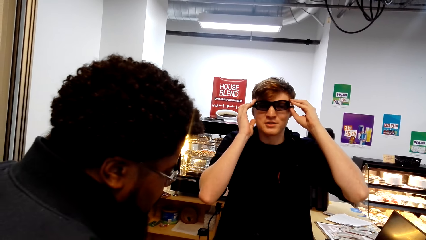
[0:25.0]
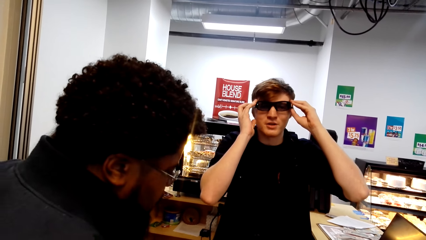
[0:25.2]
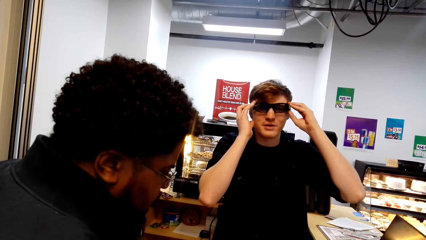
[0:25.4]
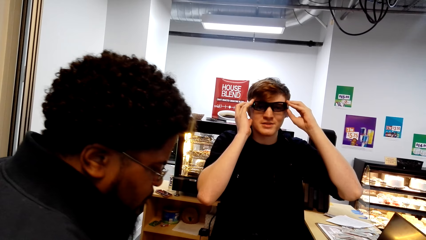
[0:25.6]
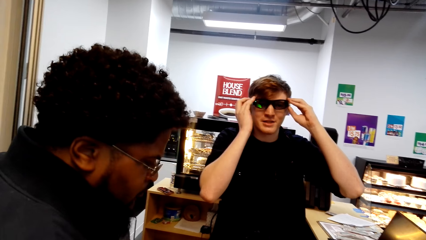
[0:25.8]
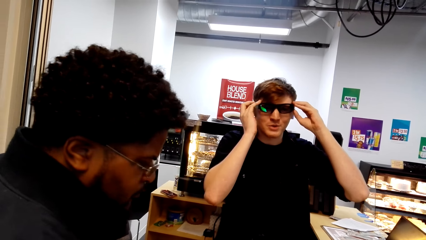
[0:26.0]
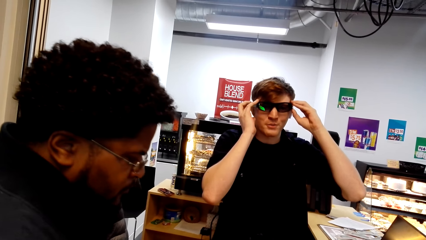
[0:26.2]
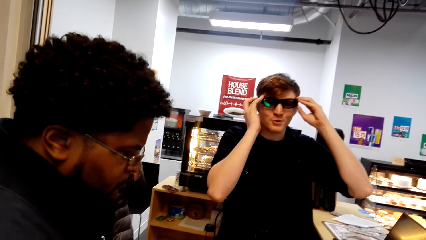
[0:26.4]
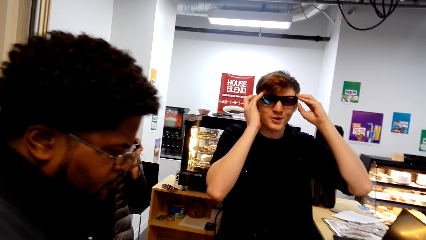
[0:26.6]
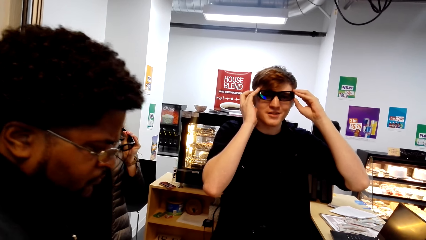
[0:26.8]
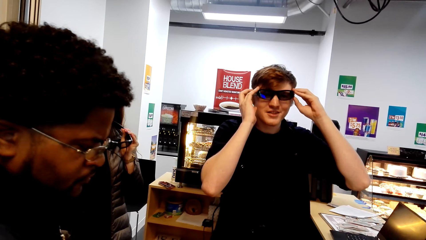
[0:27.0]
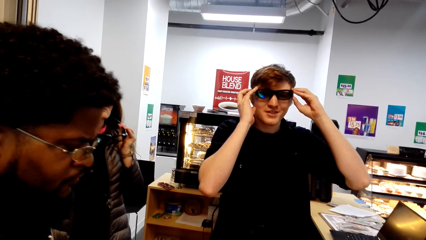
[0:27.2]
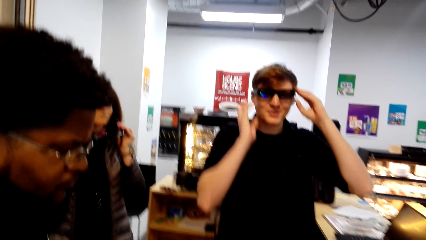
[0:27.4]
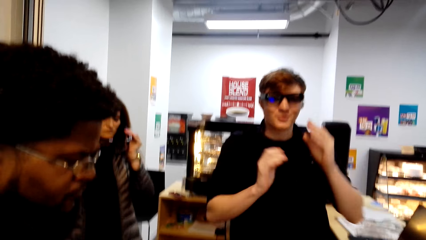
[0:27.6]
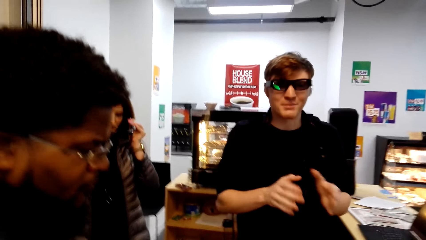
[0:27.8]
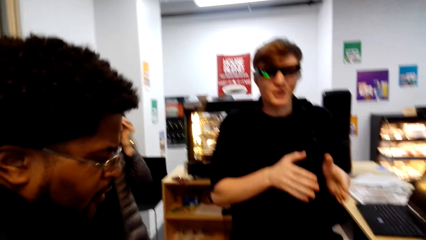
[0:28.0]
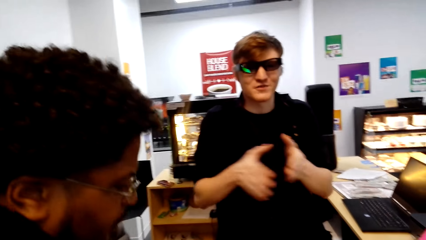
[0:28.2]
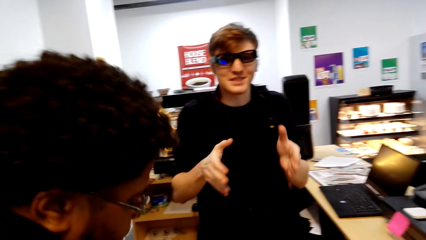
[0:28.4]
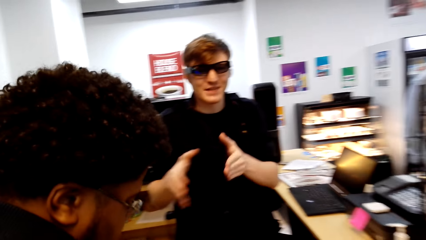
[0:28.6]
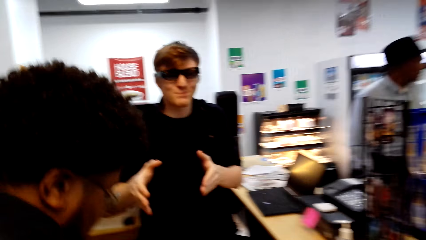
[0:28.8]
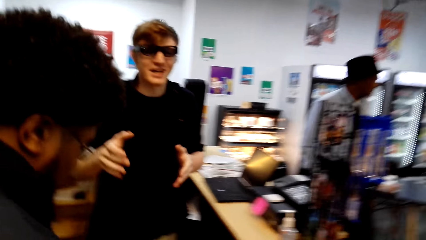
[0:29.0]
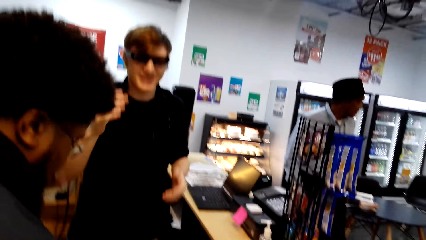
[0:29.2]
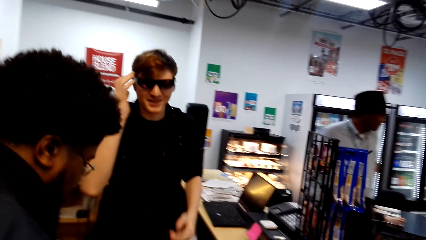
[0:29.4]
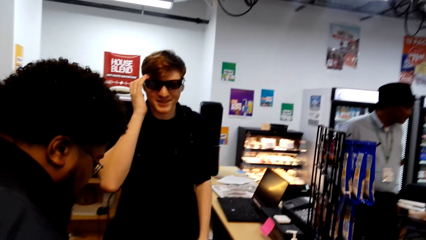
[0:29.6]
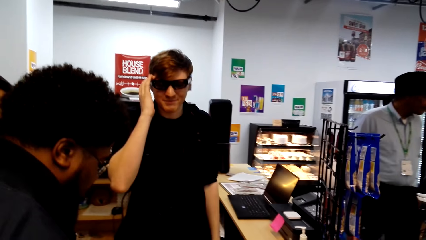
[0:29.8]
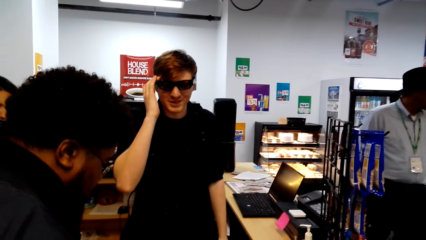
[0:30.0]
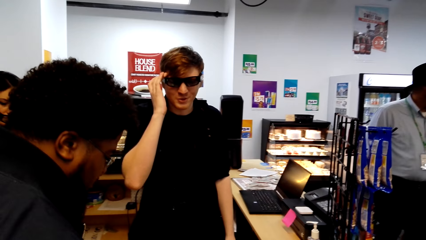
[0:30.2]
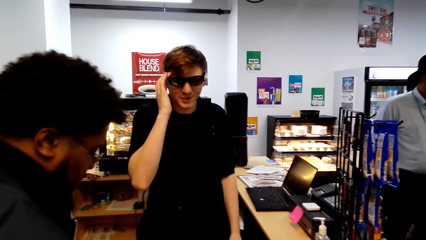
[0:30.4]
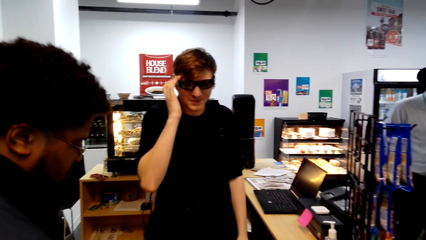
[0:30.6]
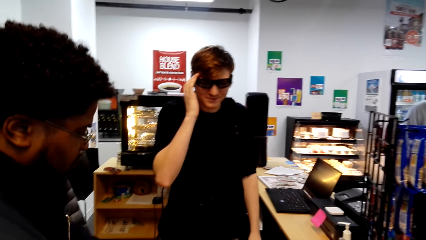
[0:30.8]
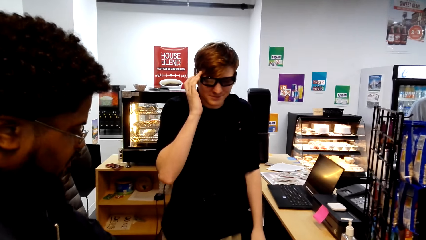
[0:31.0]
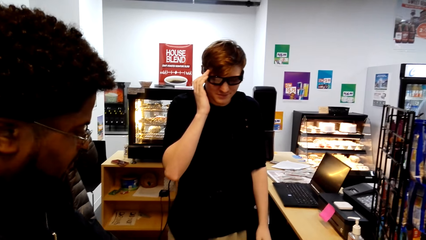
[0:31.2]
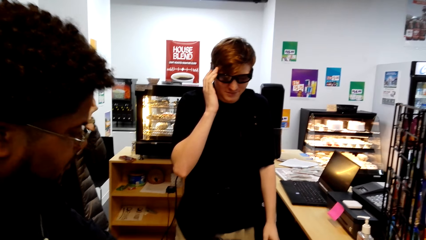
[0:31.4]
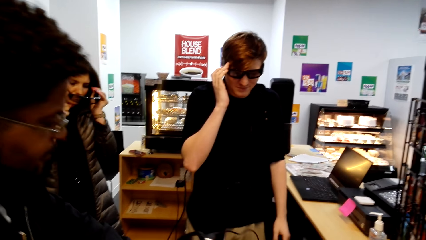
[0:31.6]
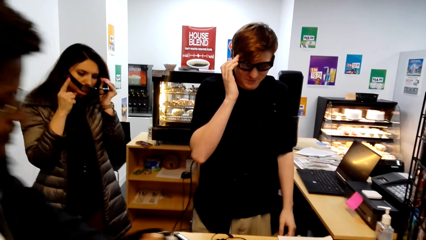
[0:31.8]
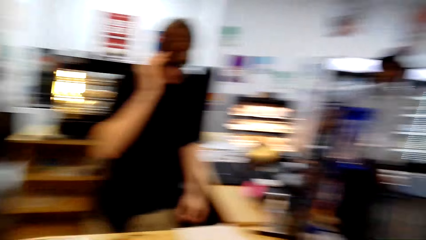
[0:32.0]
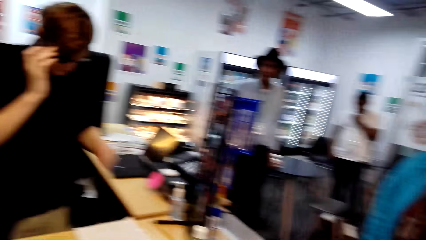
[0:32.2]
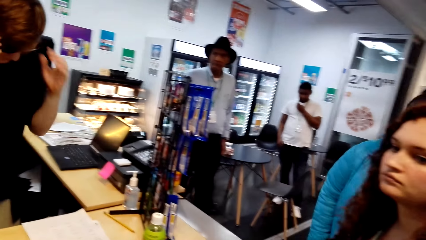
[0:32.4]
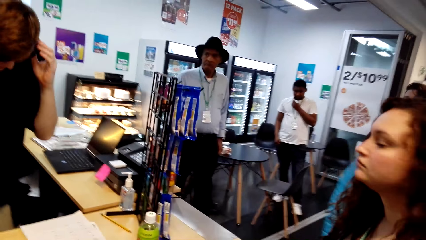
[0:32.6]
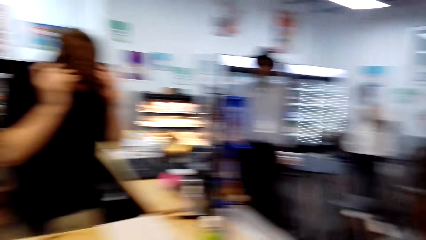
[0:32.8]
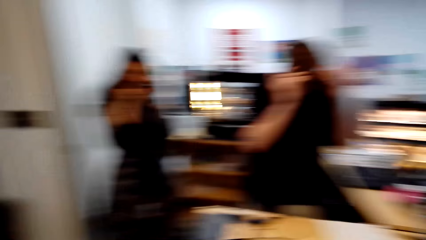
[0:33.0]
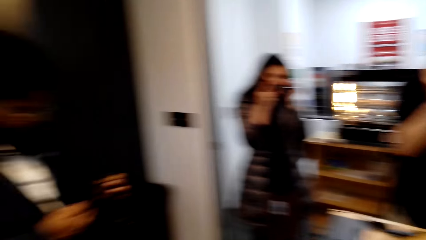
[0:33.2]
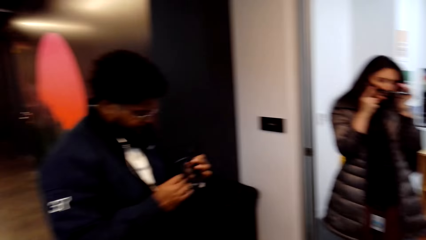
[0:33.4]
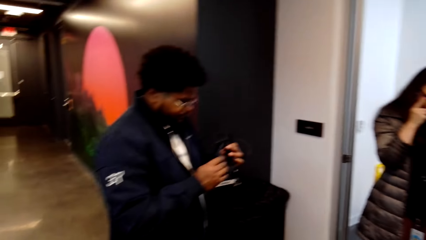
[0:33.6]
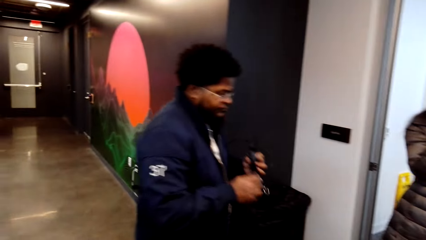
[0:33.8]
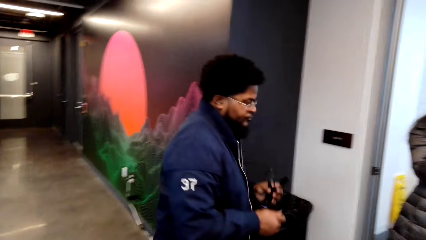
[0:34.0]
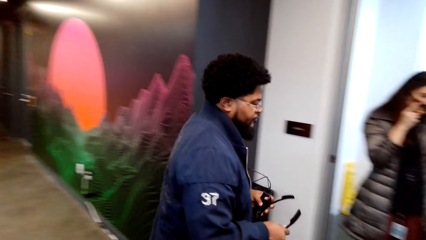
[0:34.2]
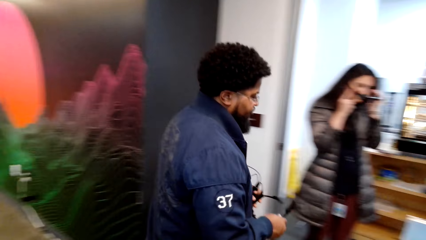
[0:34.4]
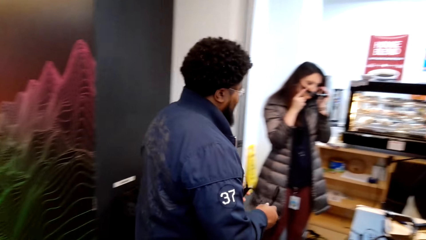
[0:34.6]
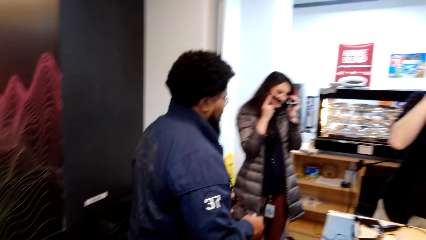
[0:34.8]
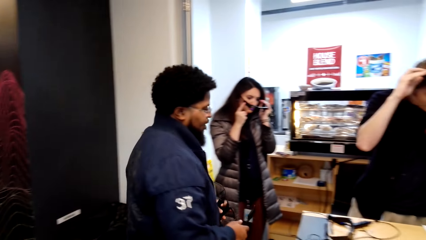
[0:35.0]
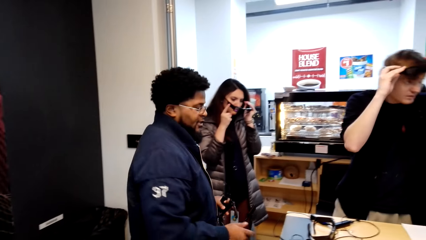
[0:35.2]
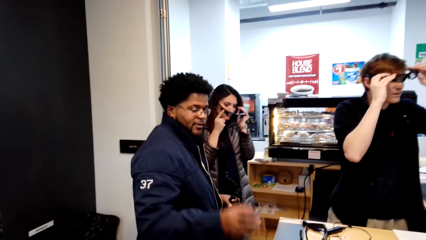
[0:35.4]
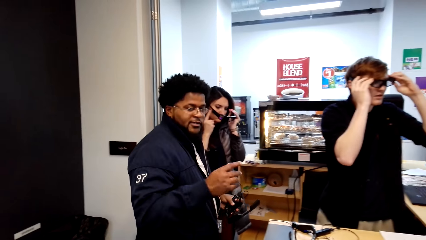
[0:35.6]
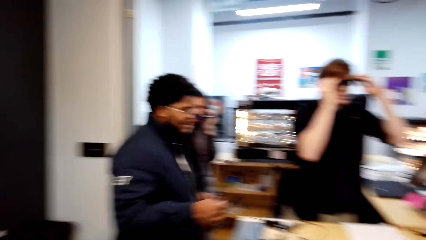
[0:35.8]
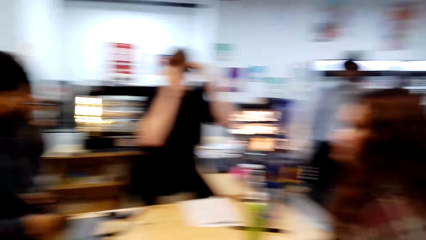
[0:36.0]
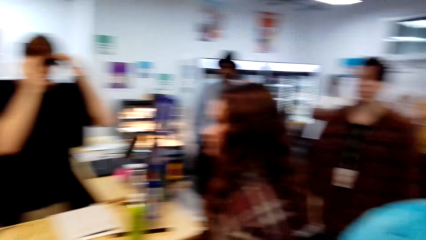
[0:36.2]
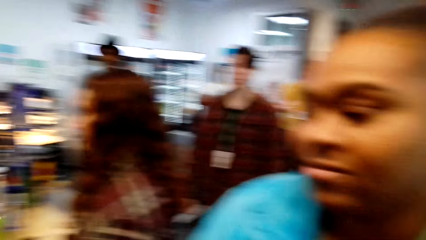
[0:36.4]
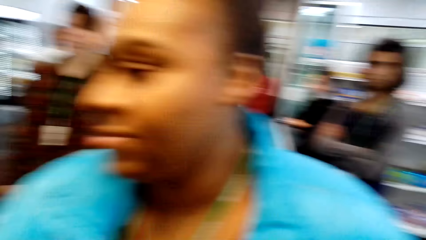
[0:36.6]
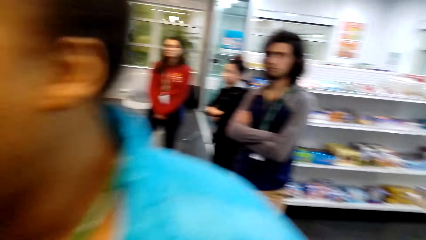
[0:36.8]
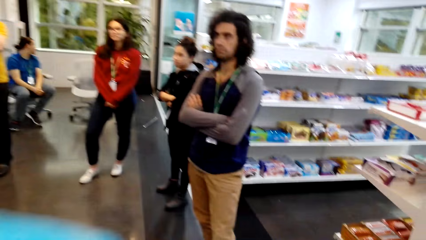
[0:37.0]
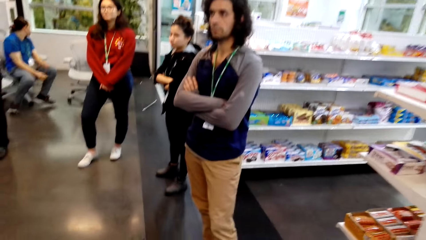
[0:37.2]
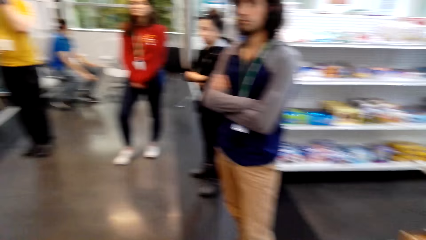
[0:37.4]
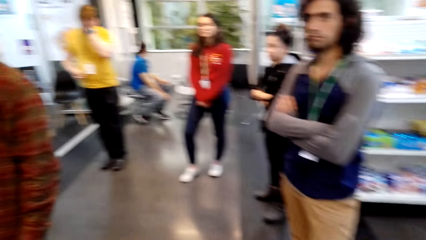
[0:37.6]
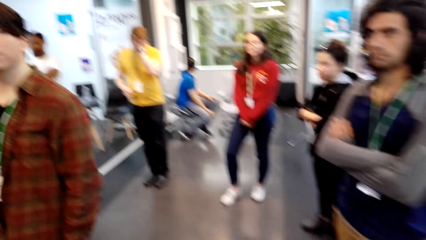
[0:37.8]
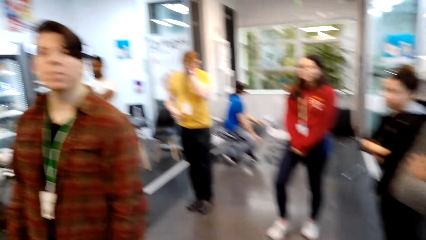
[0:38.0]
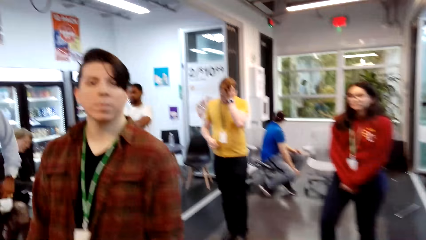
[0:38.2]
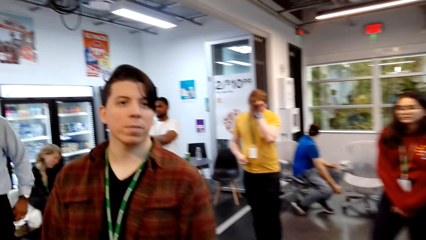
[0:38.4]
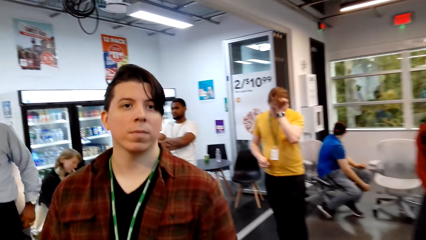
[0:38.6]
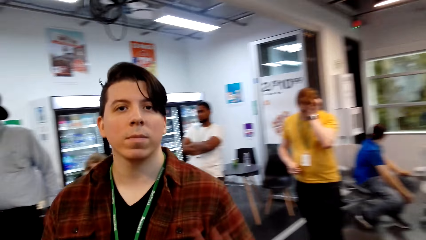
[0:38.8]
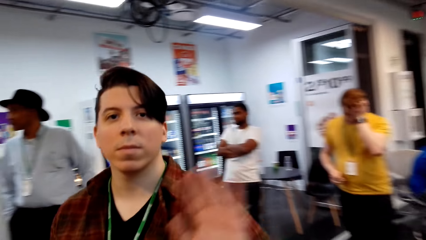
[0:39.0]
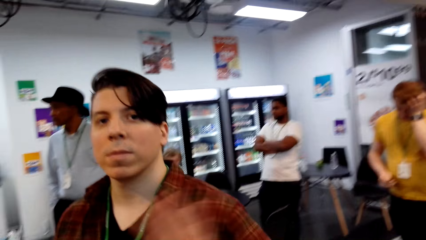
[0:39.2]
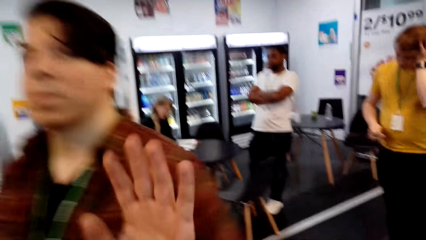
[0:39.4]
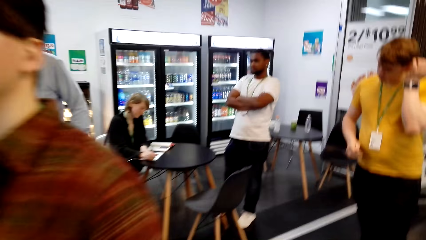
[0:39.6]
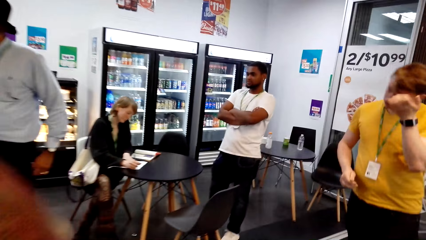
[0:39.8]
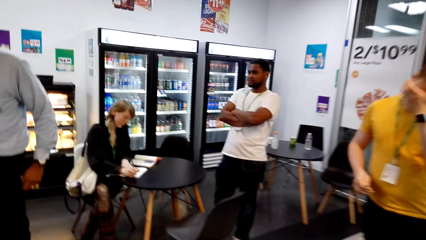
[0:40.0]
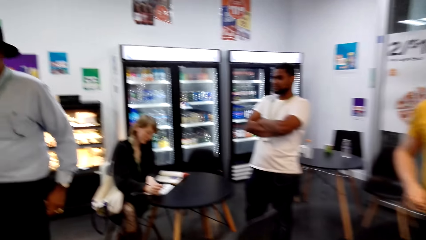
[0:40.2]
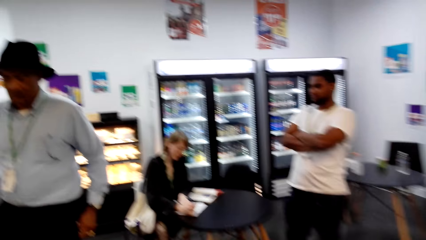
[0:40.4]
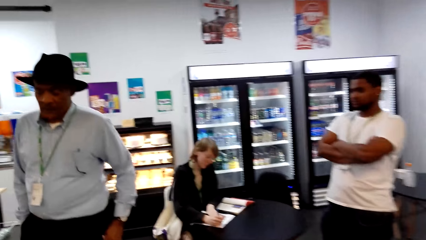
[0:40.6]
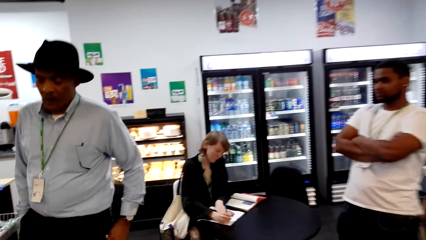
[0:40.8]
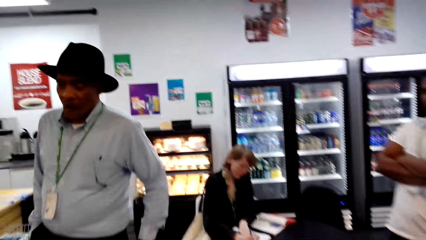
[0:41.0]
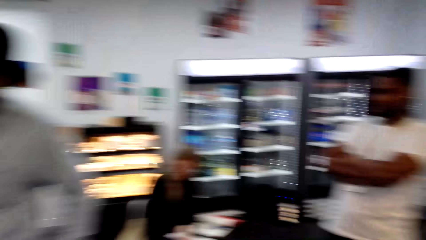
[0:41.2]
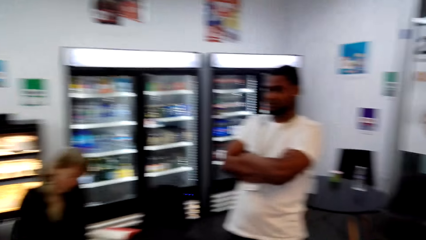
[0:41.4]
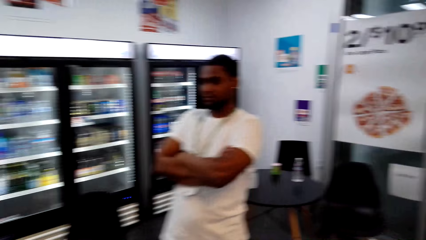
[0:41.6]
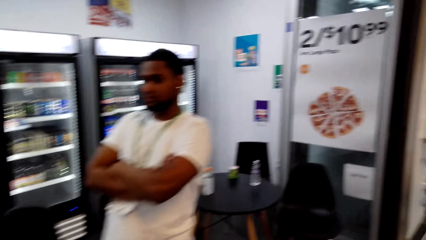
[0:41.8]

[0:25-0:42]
A woman puts on the eye glasses. A man moves his hand and touches the eye glasses. Another man holds the eye glasses in his hand and walks a few steps. The camera wearer turns around. A third man waves at the camera.
